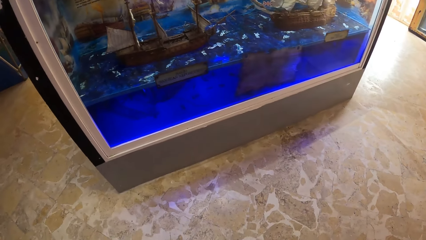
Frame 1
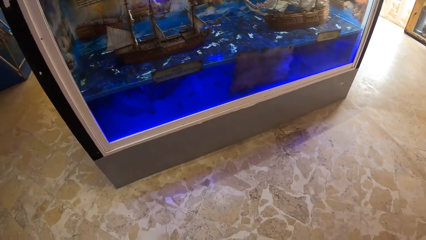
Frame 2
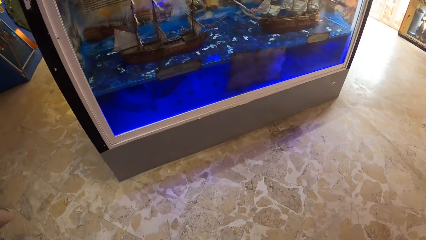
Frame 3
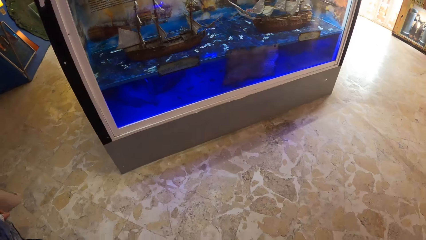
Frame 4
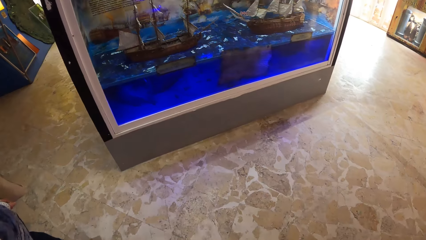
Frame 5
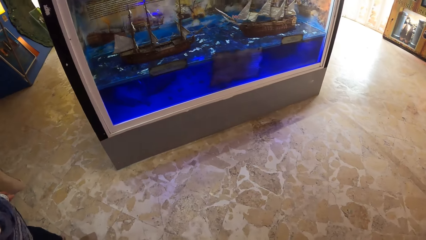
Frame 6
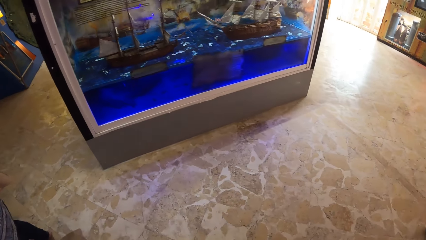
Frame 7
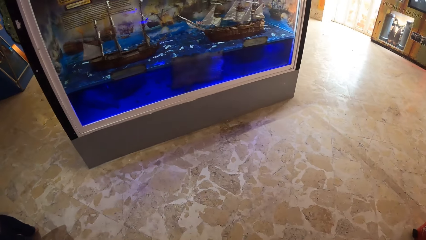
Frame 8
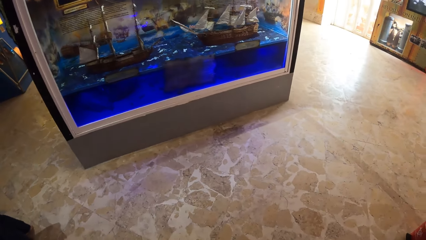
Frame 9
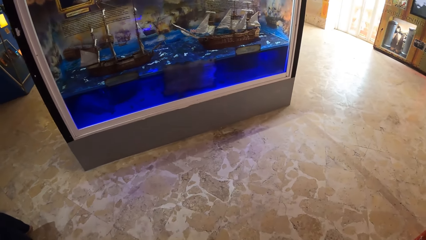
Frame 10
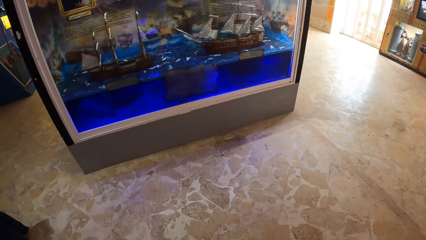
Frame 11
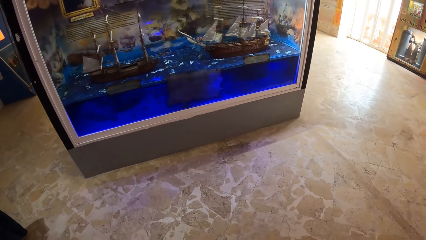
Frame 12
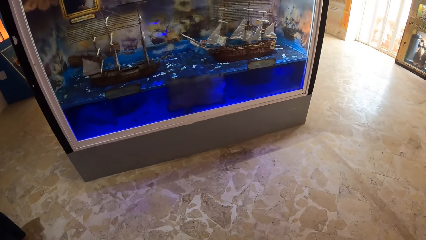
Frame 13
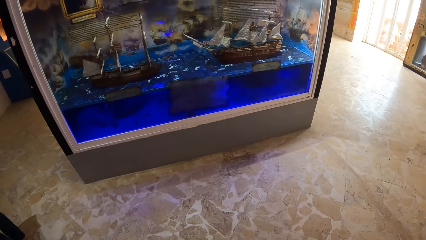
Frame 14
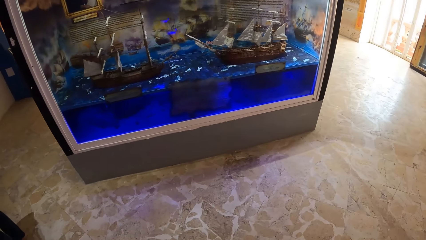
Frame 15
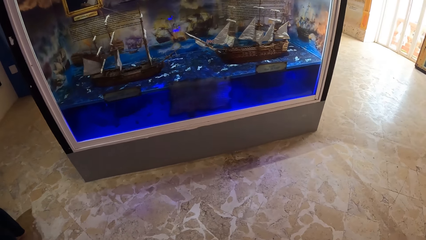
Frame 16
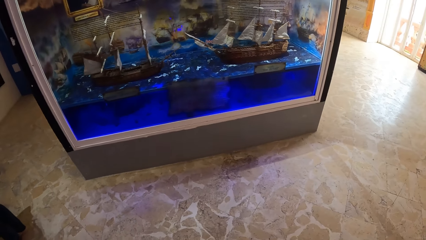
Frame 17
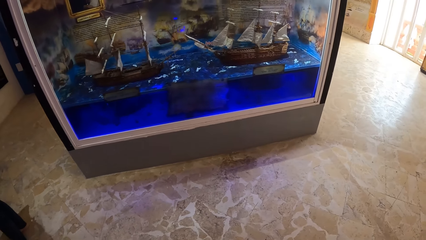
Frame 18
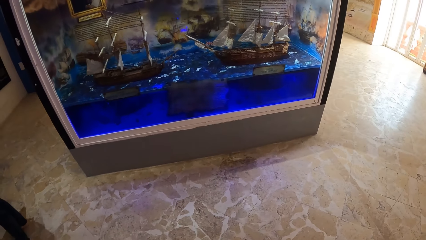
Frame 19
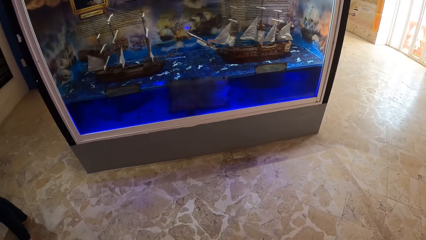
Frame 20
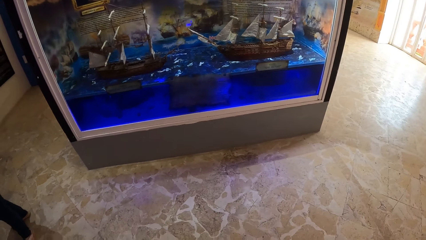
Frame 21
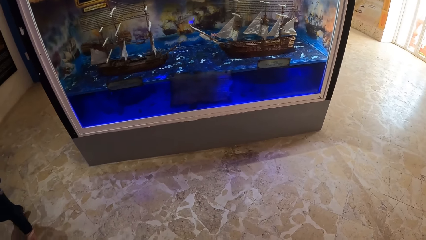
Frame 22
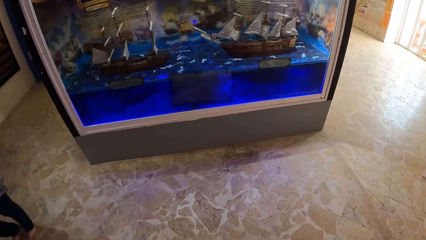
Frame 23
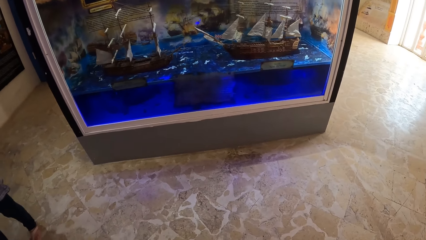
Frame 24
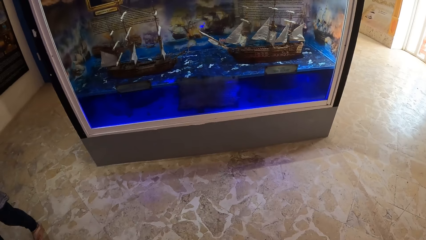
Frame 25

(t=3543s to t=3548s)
The camera wearer stops for a while.

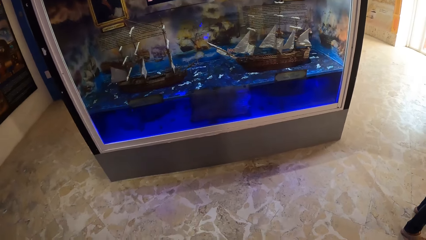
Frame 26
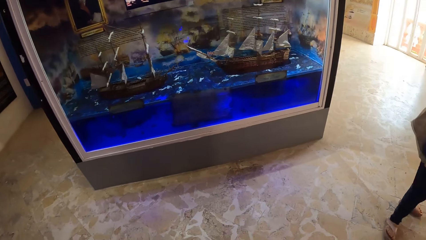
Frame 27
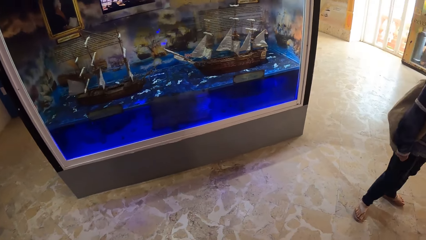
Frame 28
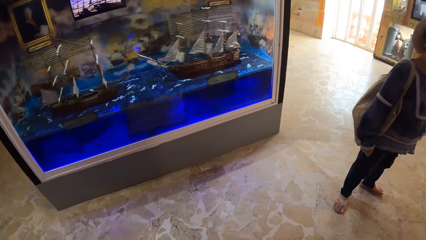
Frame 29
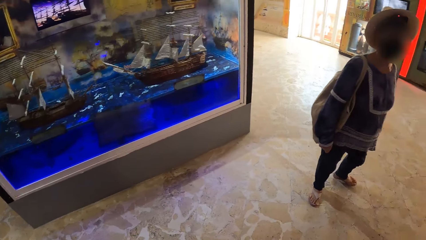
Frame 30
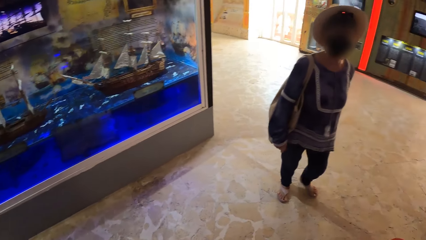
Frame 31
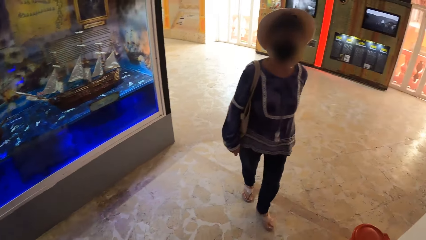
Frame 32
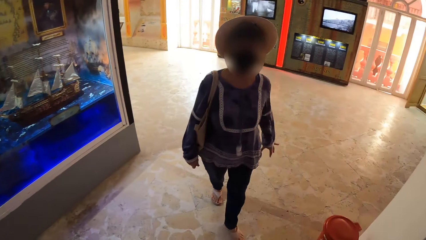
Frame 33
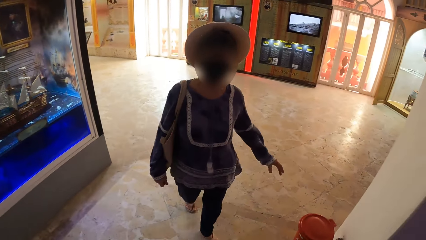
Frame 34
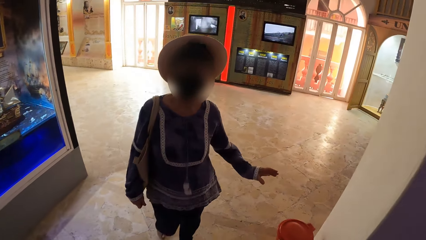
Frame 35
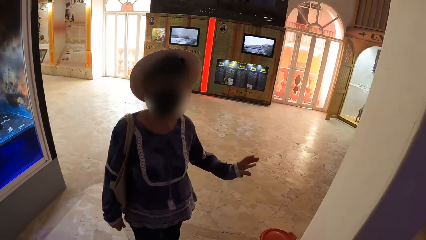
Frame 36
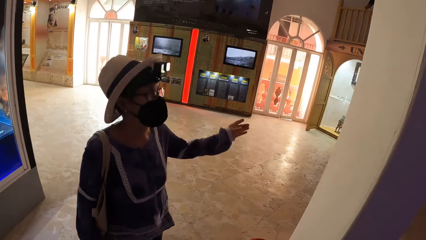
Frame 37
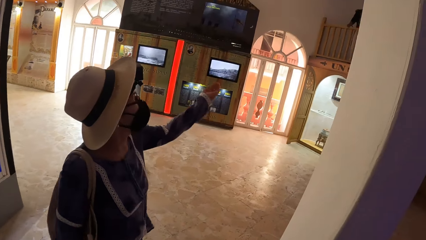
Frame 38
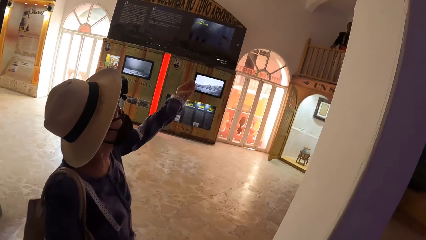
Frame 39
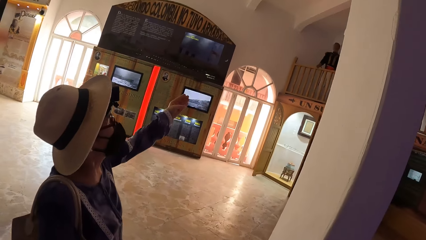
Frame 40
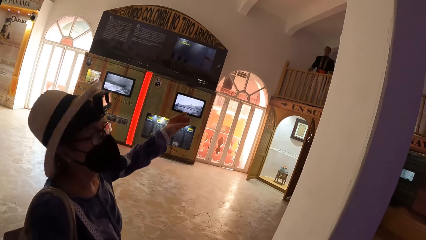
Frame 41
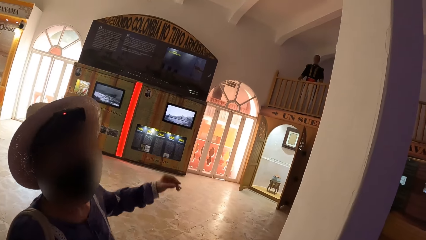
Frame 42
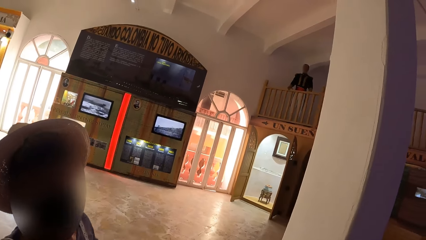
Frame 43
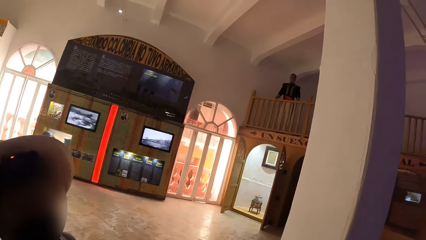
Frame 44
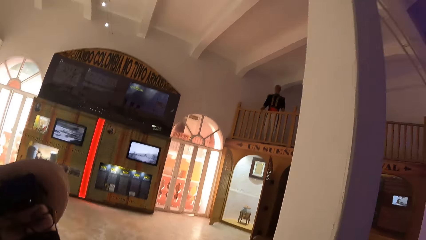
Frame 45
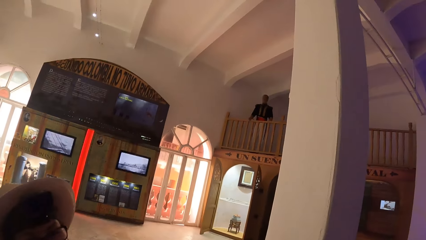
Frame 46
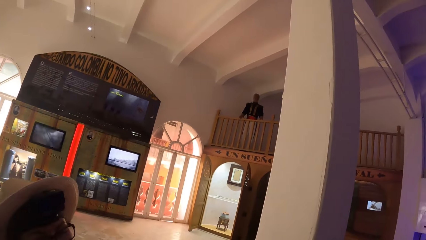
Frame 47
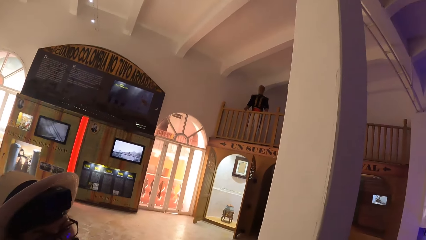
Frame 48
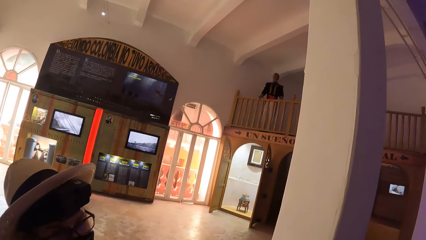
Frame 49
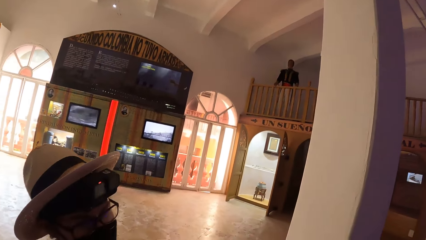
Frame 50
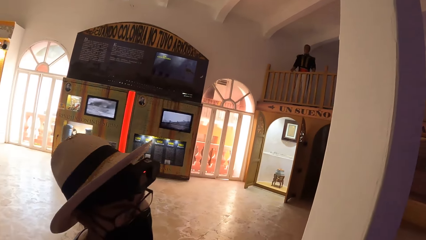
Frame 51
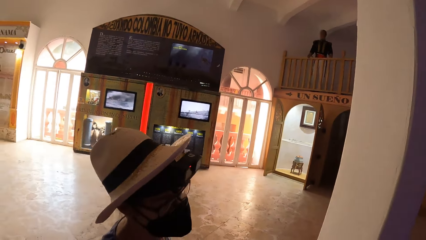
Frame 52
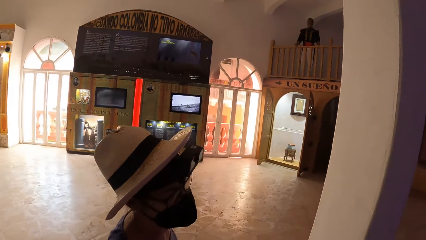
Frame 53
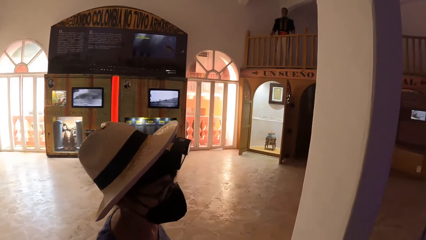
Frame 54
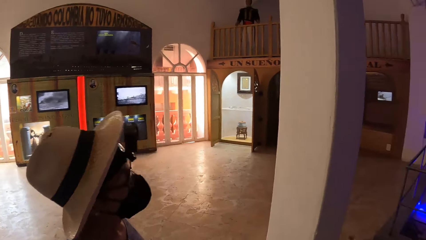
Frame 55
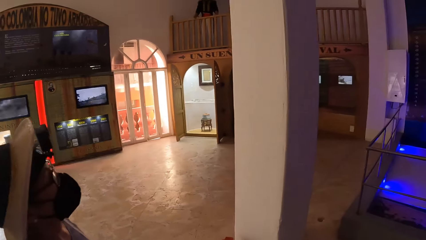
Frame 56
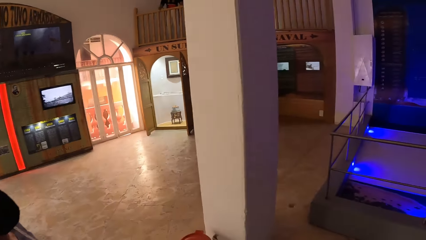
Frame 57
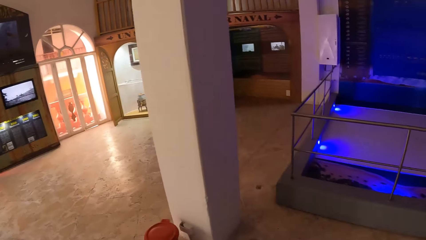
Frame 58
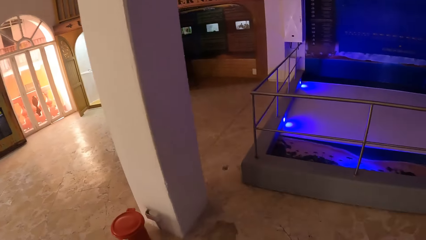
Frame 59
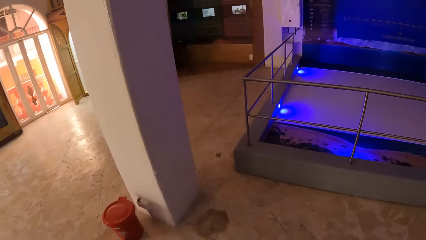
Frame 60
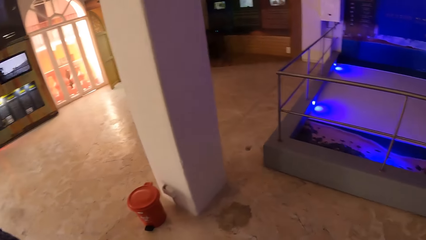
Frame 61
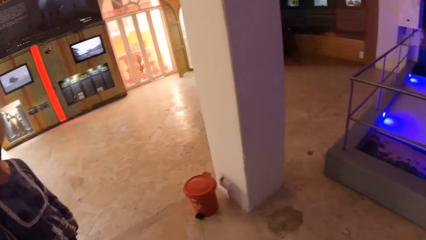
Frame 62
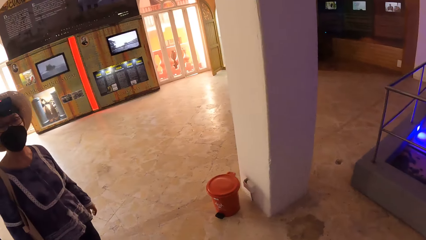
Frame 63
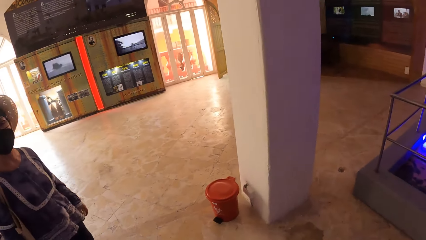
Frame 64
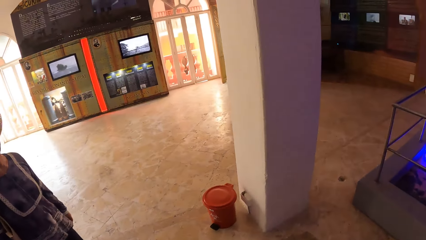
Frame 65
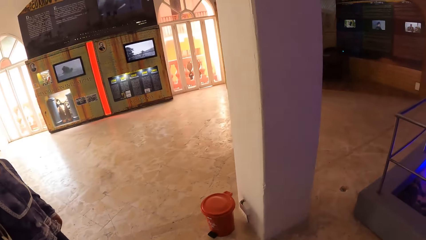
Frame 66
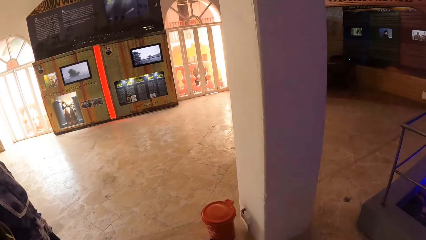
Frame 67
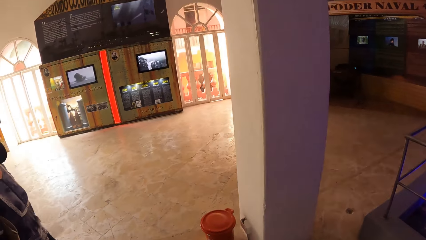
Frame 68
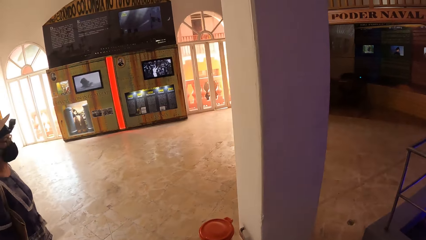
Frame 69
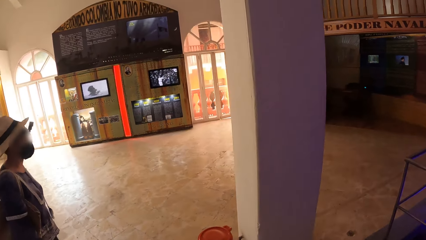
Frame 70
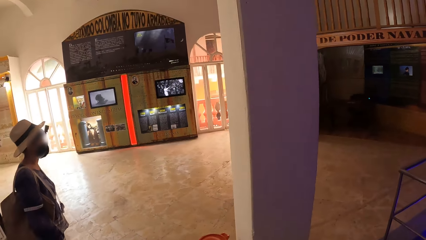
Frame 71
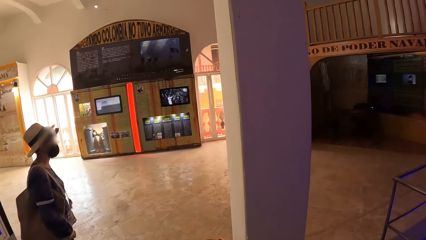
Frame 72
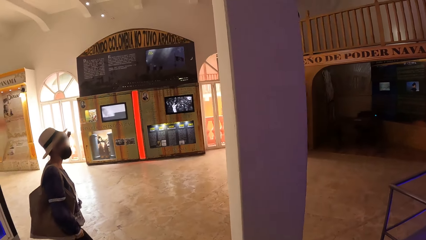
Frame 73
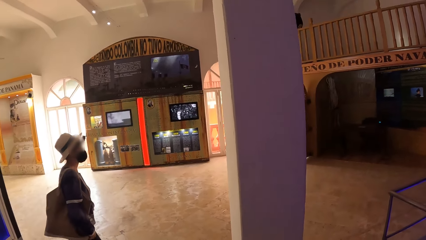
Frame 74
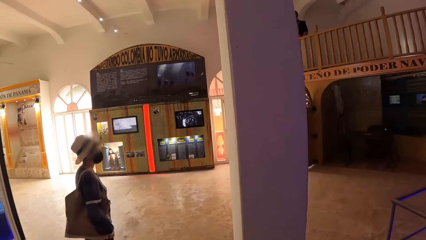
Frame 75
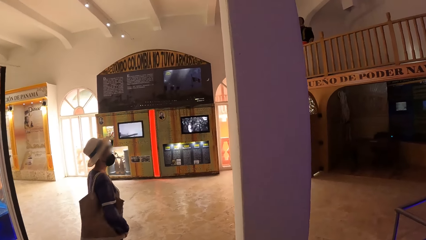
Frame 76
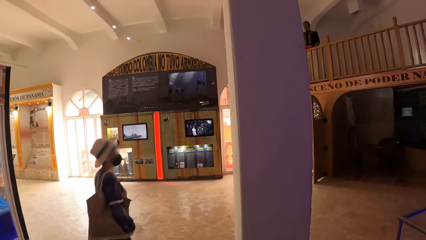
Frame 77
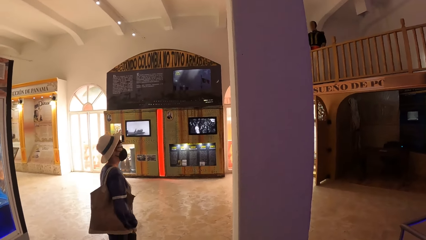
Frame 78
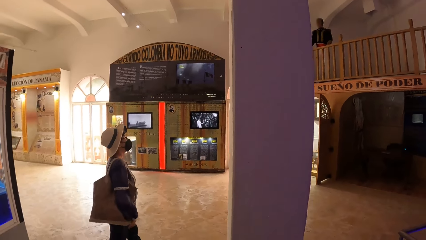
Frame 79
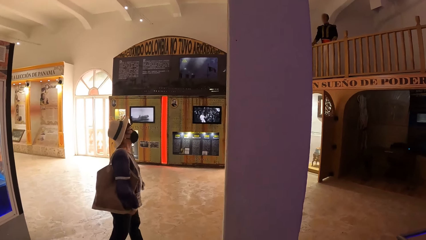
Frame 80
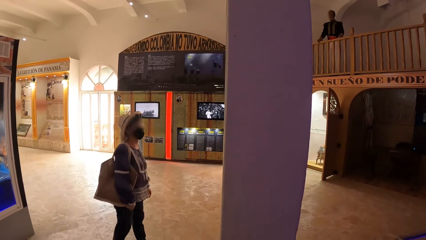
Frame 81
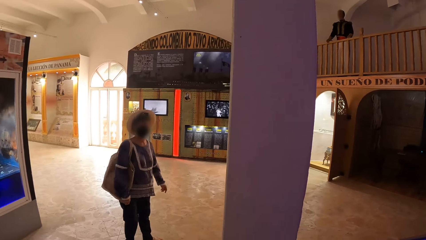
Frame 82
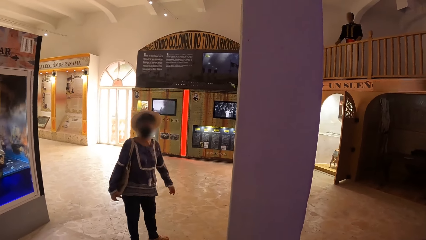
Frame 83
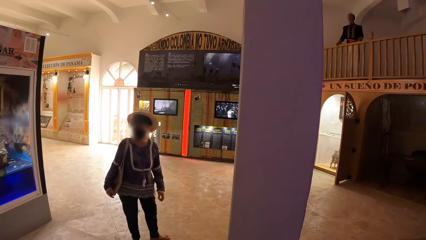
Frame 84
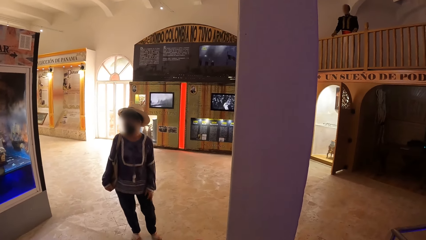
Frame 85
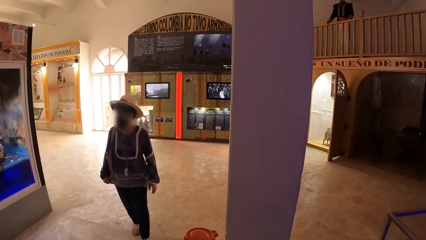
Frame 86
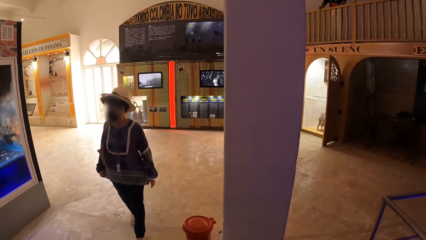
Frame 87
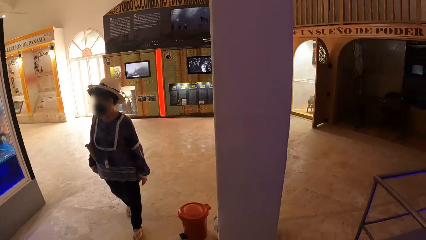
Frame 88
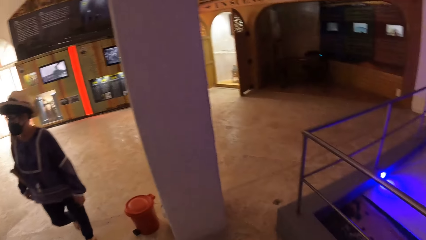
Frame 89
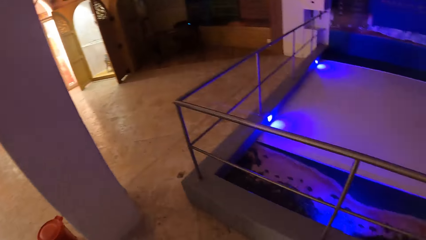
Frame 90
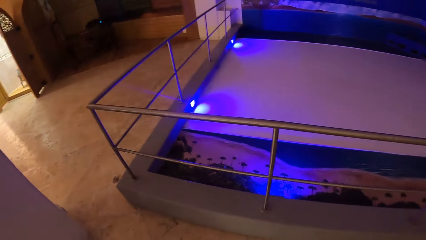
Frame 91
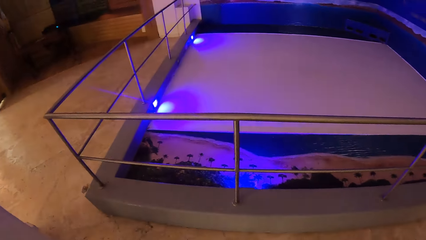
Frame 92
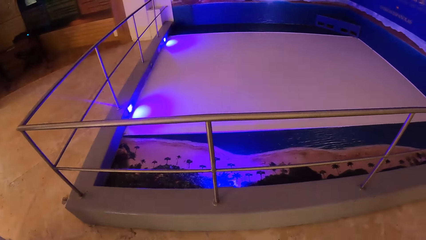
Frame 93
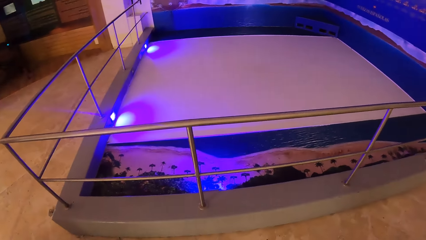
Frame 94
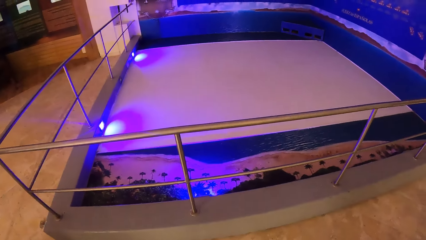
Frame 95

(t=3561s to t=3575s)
A woman interacts with the camera wearer. The camera wearer listens to the woman. They look around.
